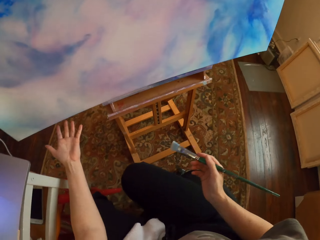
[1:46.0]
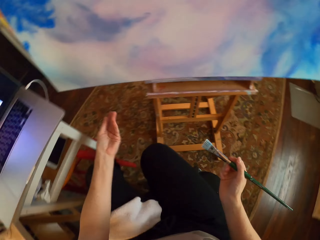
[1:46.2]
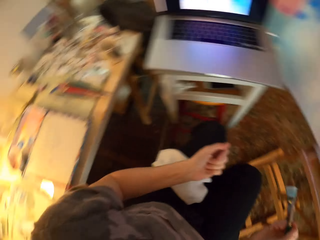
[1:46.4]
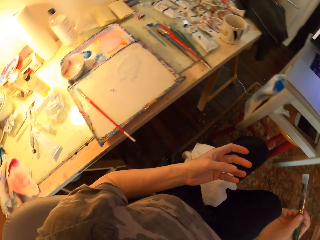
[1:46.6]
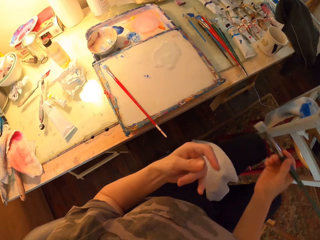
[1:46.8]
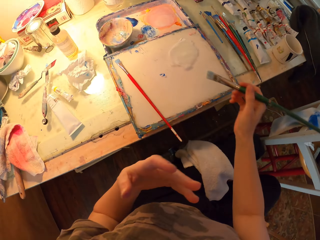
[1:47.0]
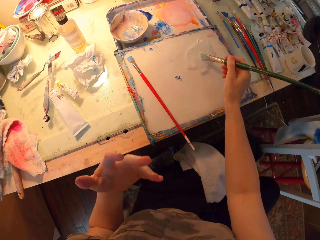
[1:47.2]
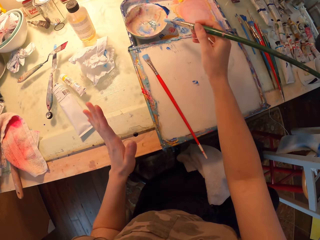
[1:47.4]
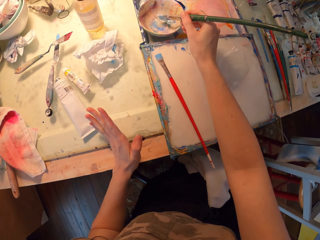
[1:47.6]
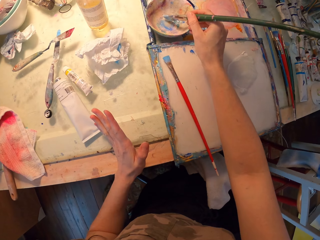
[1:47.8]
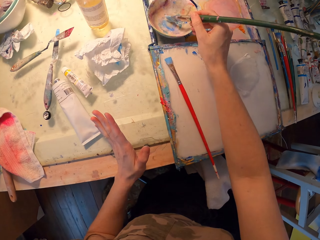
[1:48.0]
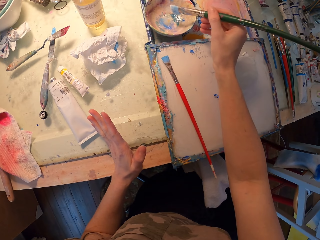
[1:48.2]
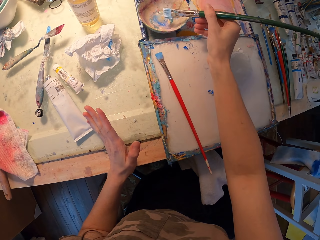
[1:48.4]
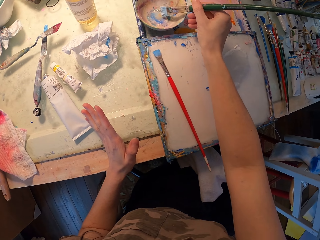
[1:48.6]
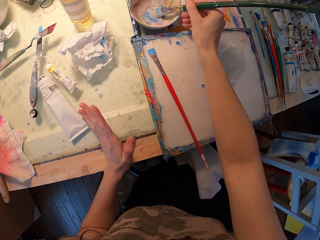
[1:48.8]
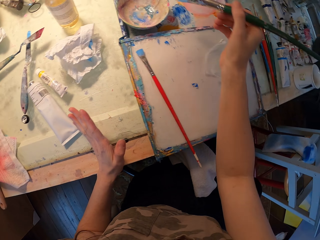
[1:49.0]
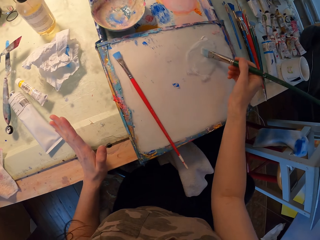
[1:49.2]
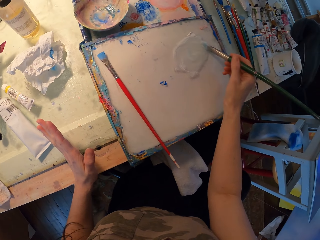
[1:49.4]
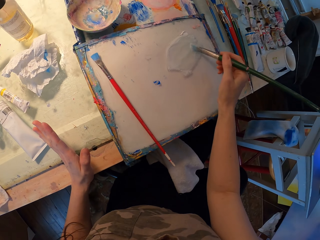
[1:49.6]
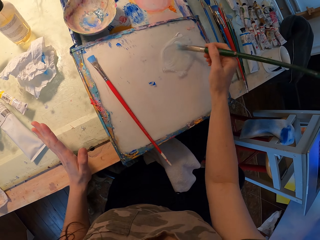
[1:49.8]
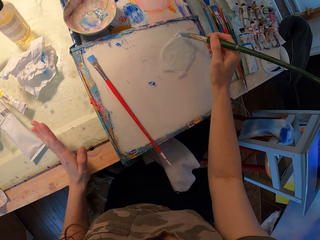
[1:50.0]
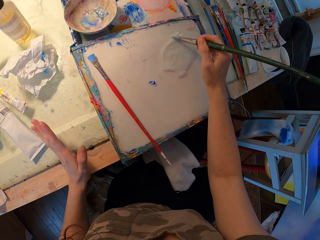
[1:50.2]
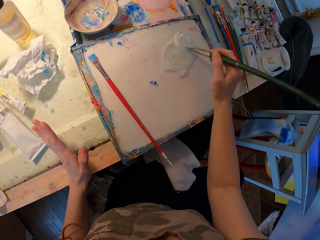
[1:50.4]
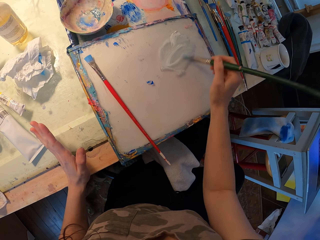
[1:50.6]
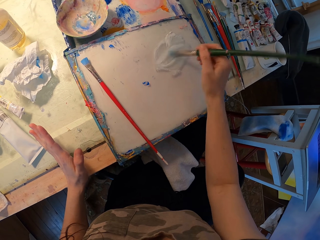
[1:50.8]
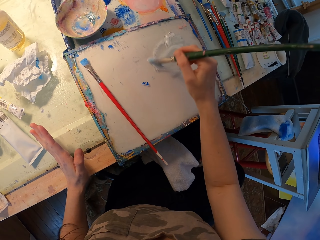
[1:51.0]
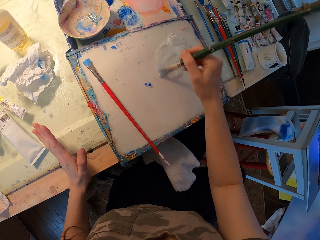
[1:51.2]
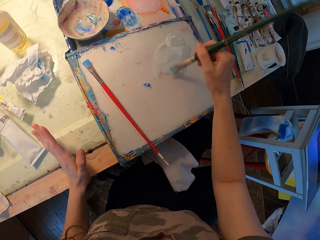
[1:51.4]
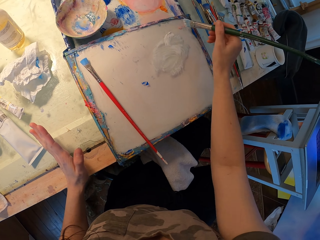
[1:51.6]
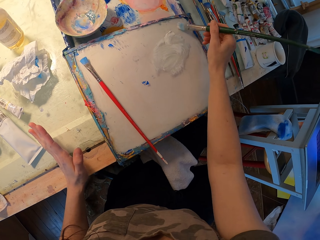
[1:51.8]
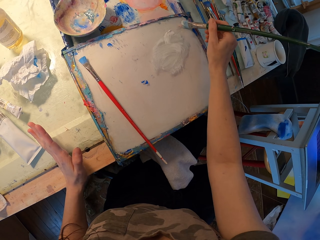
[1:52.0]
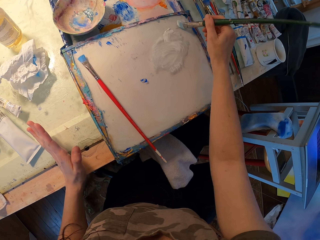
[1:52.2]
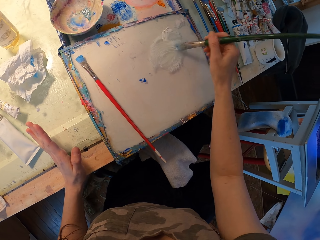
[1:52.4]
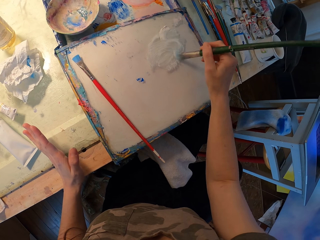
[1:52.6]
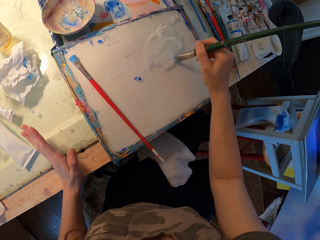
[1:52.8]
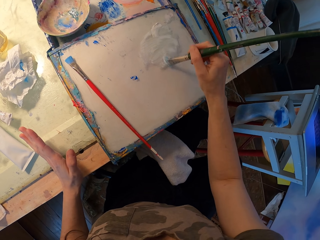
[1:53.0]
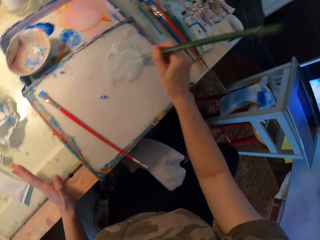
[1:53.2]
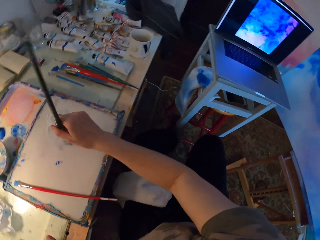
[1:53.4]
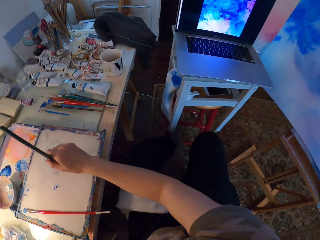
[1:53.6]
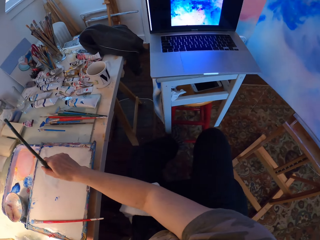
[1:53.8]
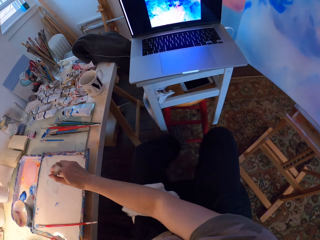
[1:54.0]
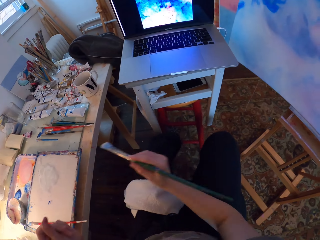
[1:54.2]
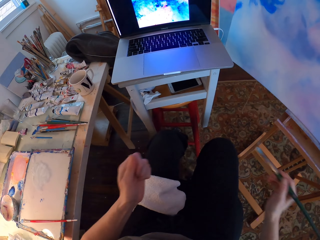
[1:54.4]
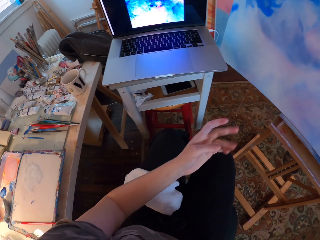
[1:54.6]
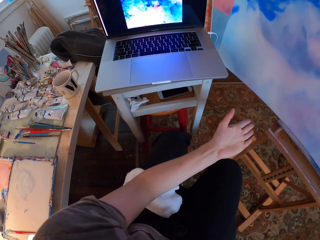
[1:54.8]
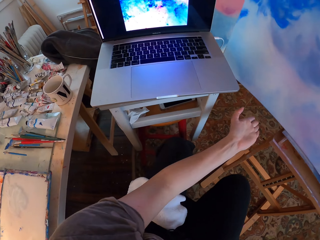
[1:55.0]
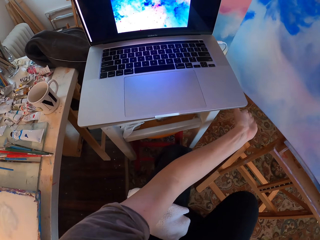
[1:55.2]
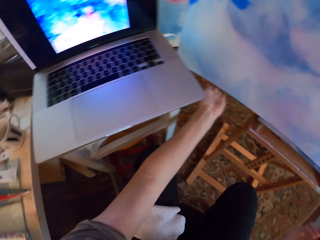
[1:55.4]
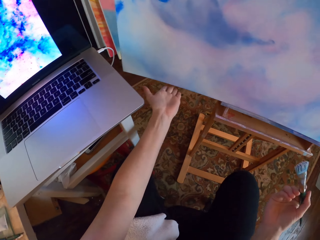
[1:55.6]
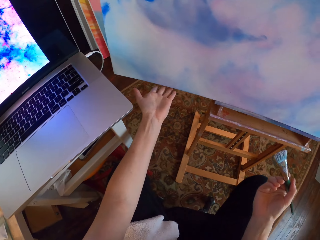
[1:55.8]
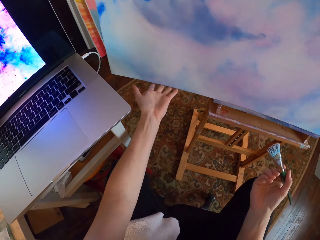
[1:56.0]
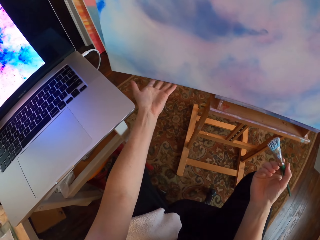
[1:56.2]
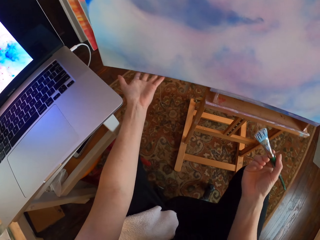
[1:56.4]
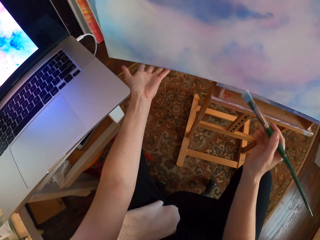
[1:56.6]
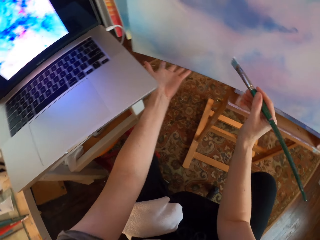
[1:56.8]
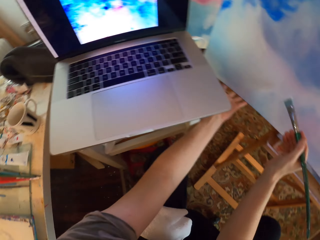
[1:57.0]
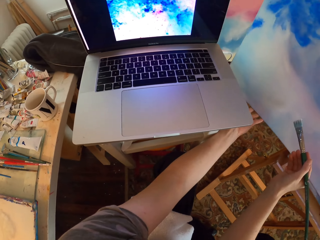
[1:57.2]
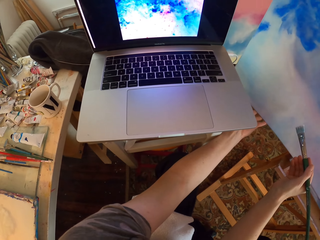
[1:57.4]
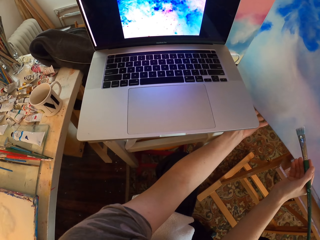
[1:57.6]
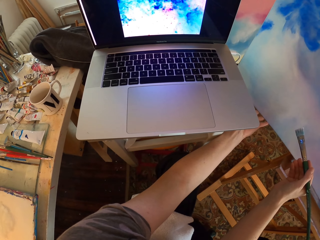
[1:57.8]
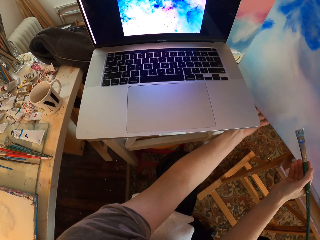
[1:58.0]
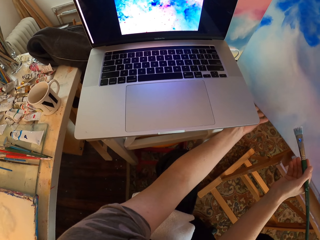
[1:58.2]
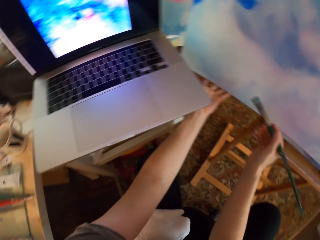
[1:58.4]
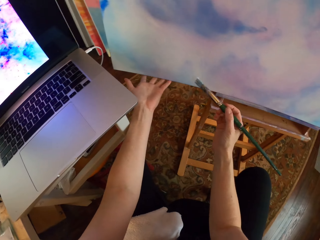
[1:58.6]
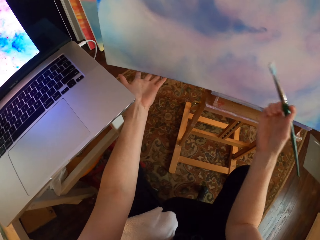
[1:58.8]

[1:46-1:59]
The camera wearer turns around. They look around. They move the right hand. They dip the paint brush in the paint bowl. They scoop paint with the paintbrush. They rub the paintbrush on the paint. They turn around. They look around. They move the left hand. They hold the board with the left hand. They look around. They look at the laptop.

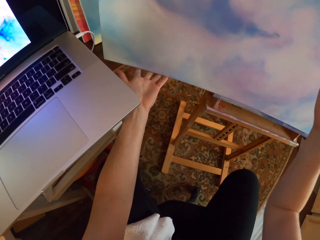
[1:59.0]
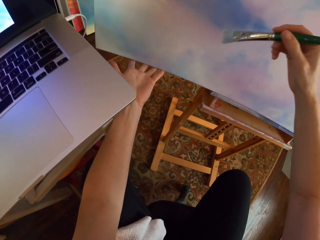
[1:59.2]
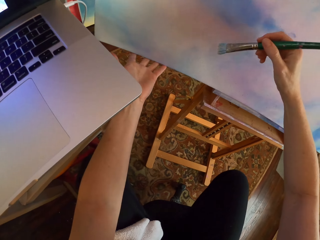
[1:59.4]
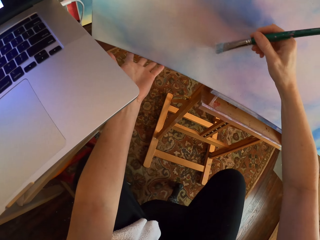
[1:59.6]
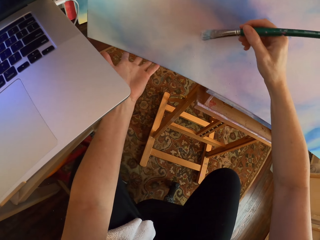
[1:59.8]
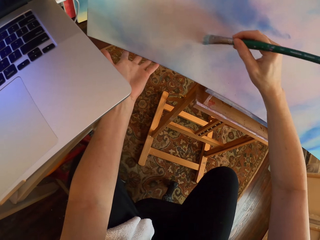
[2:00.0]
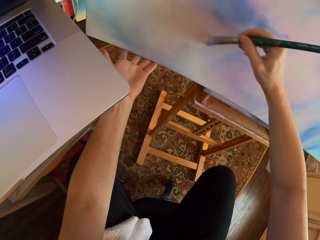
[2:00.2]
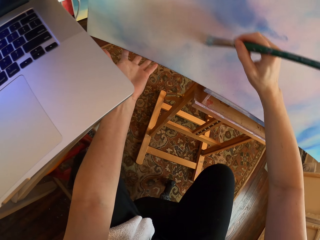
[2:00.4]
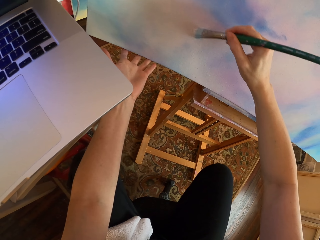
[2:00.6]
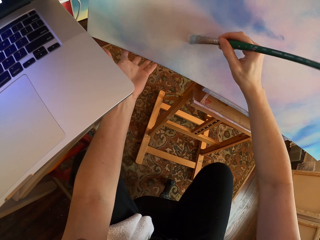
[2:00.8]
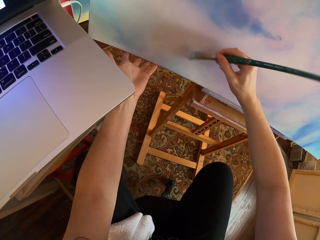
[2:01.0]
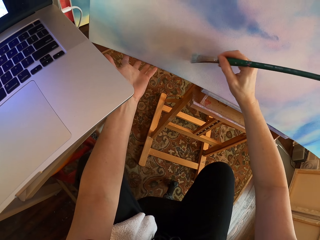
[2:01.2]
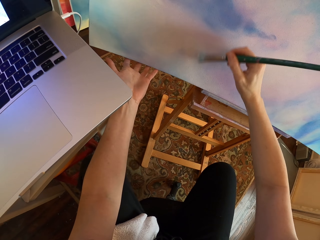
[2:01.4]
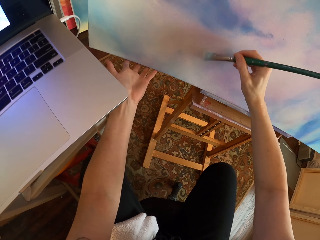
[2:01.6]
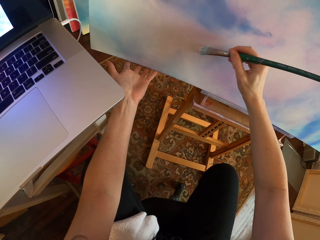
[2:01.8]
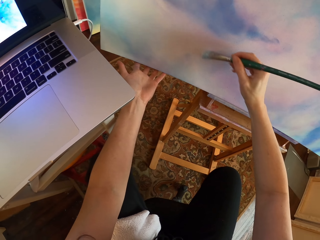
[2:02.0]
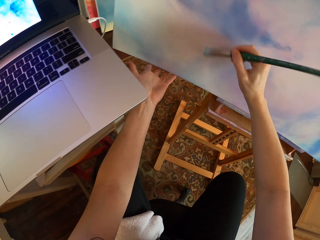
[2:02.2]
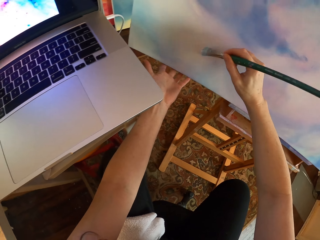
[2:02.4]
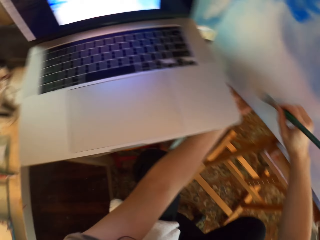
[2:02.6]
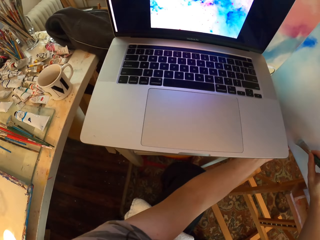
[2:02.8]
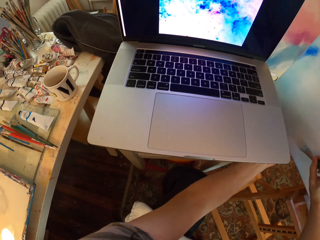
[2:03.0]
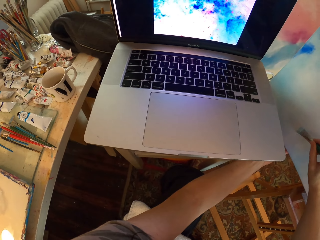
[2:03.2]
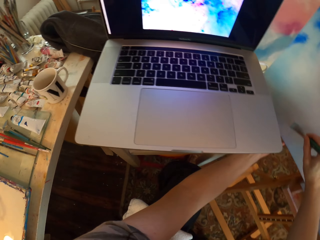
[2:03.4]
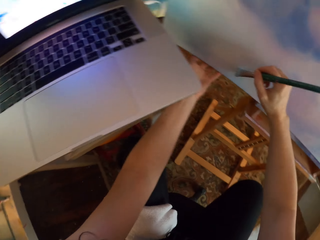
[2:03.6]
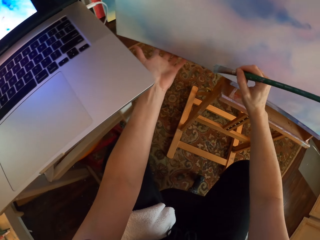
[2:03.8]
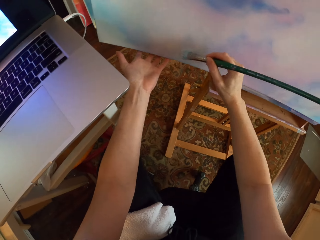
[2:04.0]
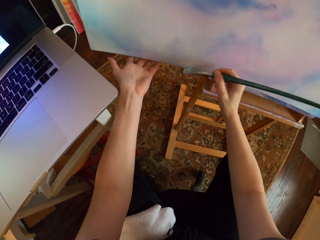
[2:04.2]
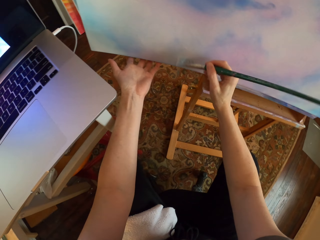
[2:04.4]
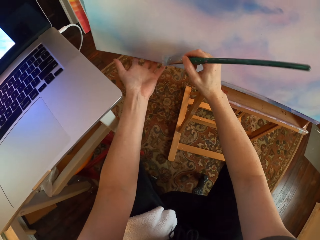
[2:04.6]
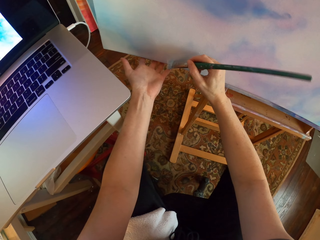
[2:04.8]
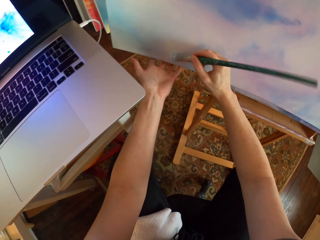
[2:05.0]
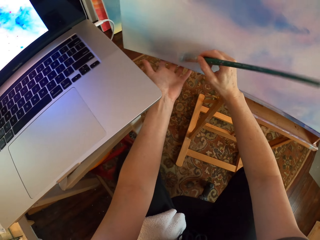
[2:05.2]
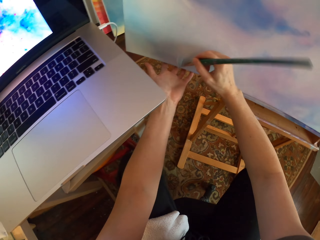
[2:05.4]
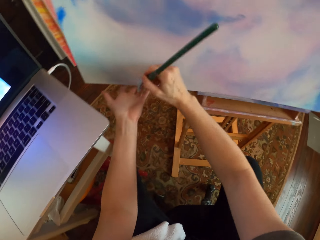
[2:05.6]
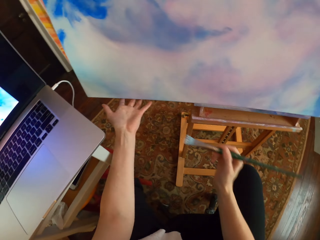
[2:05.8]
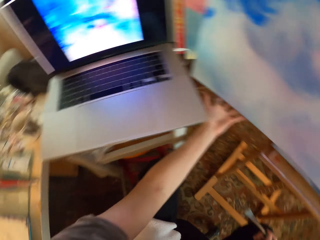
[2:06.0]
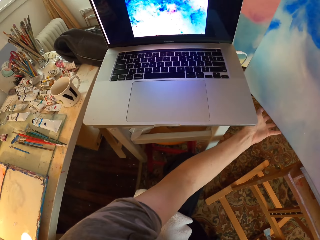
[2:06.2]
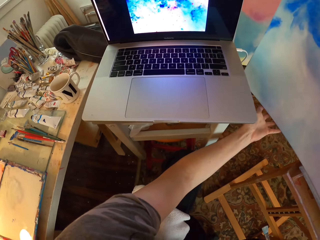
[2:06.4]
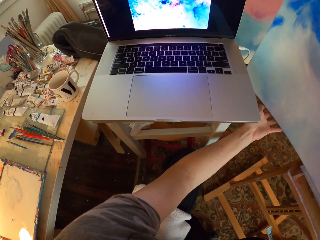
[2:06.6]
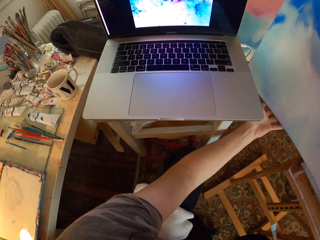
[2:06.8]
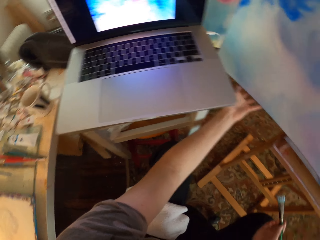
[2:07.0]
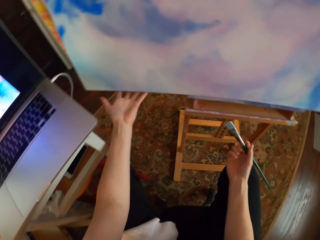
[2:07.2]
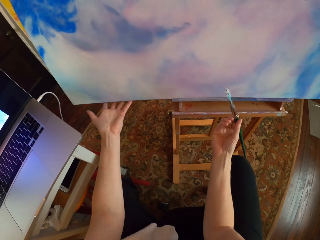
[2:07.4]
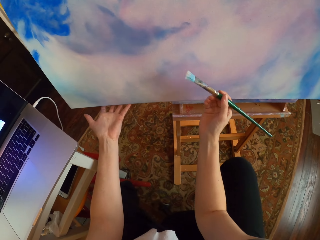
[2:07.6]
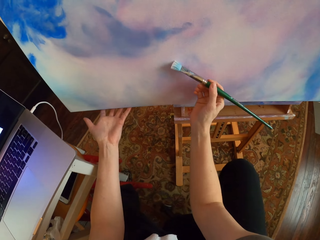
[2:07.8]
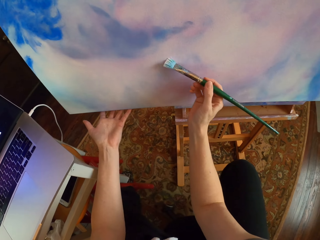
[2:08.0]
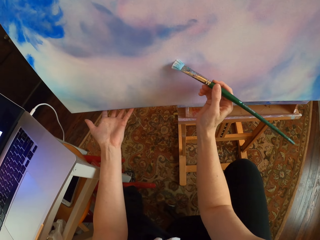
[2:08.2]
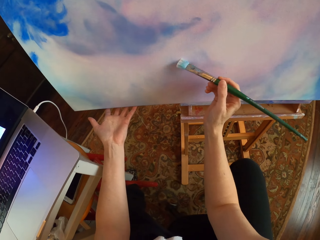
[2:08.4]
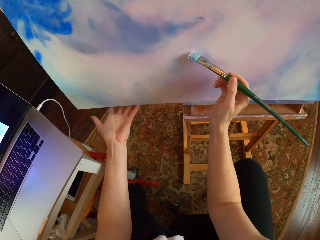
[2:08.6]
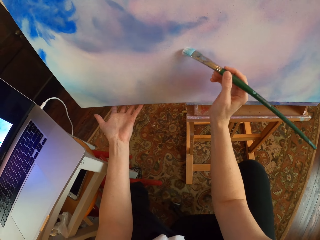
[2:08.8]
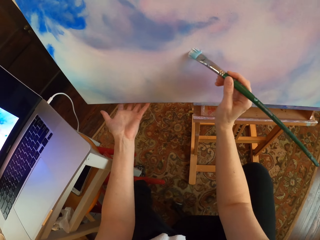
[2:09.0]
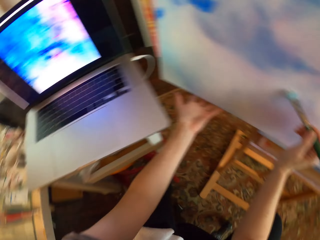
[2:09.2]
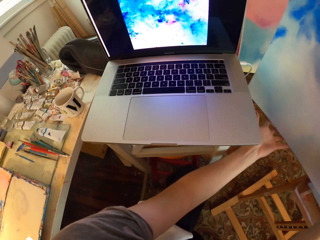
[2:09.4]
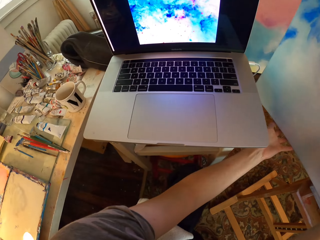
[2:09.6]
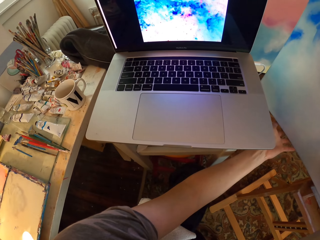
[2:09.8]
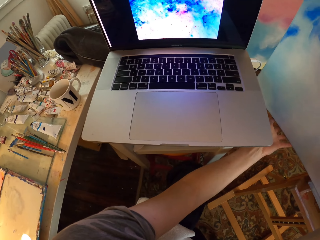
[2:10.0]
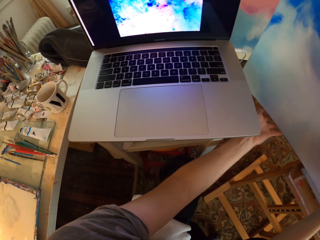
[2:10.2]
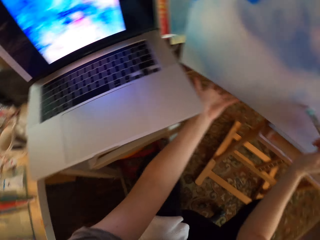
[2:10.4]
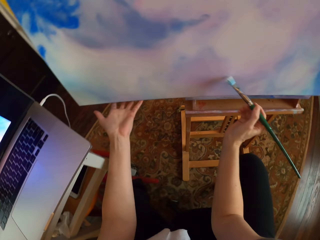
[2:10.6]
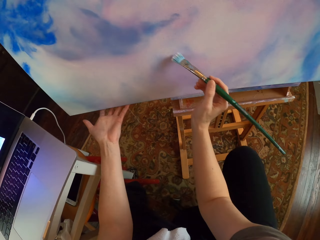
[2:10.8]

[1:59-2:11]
The camera wearer turns around. They lift the paintbrush. They paint on a canvas. They stare at the laptop. They paint on the canvas. They look at the laptop. They turn around. They paint on the canvas. They stare at the laptop.
